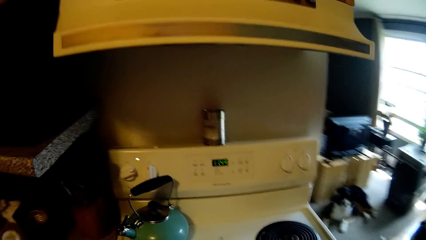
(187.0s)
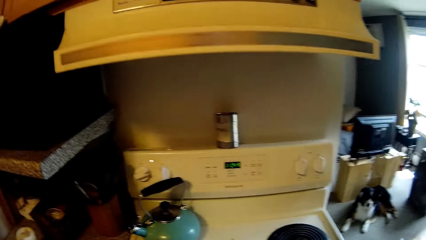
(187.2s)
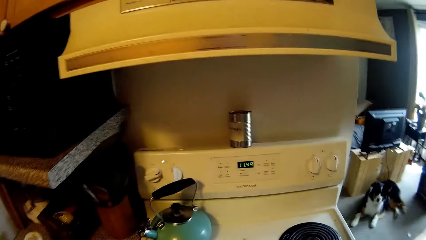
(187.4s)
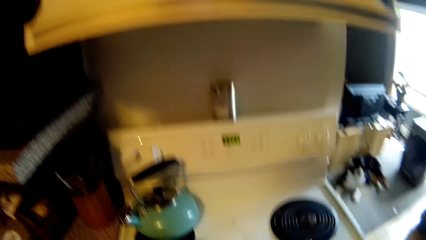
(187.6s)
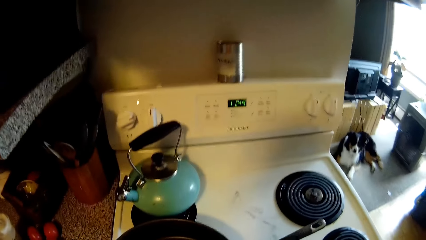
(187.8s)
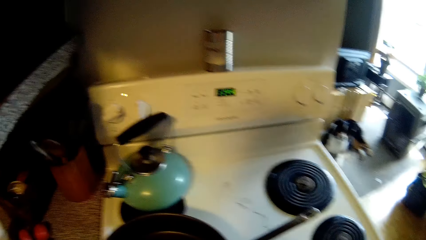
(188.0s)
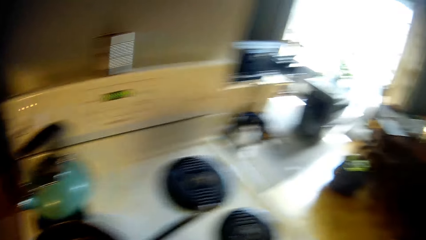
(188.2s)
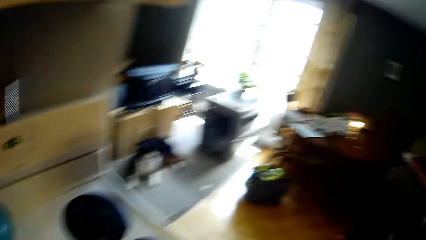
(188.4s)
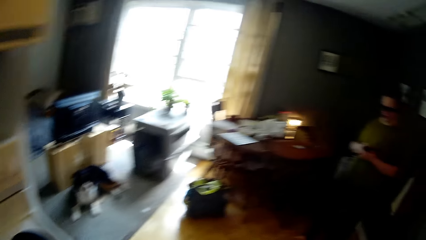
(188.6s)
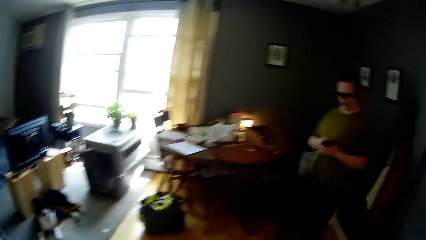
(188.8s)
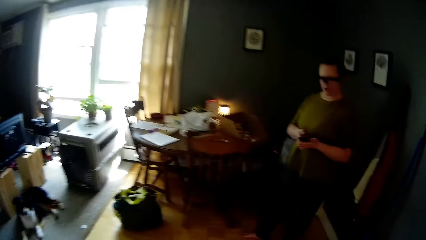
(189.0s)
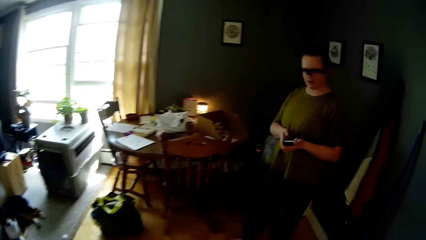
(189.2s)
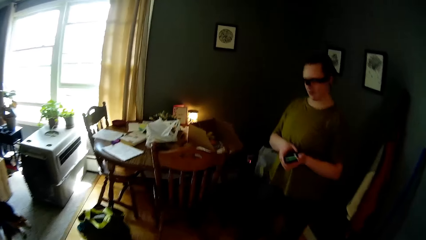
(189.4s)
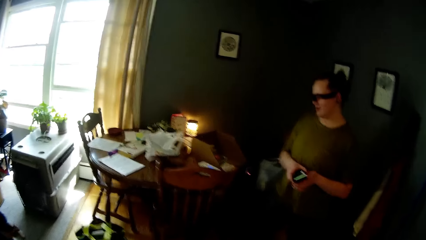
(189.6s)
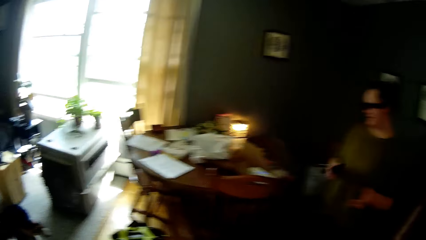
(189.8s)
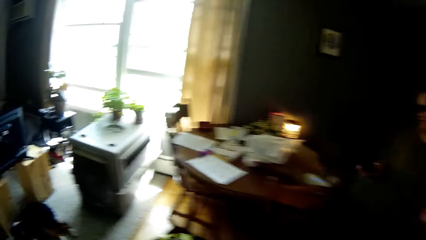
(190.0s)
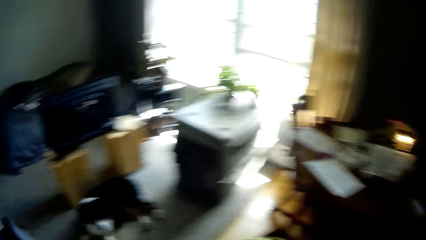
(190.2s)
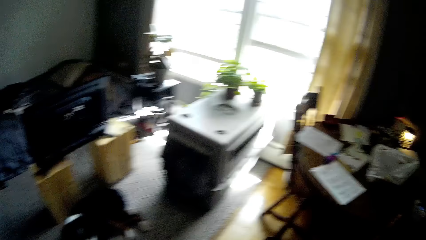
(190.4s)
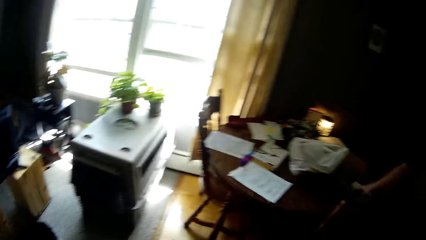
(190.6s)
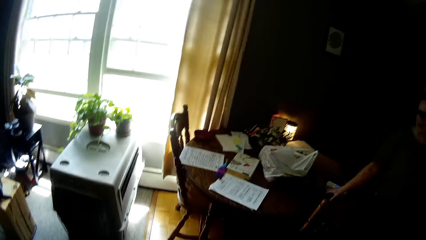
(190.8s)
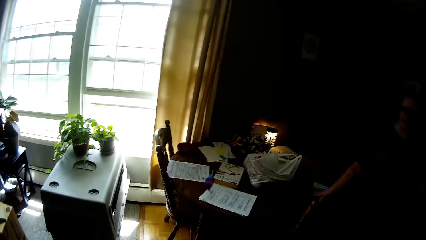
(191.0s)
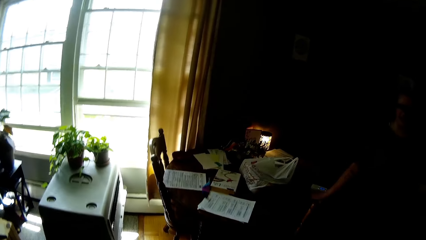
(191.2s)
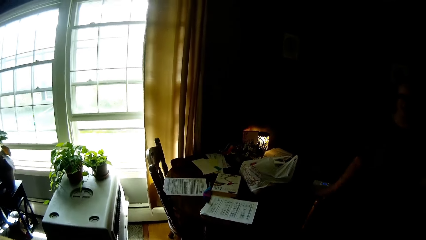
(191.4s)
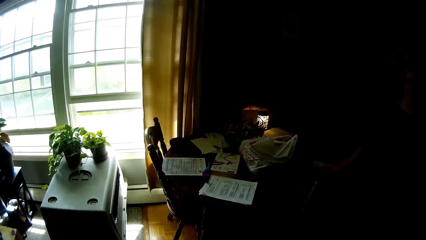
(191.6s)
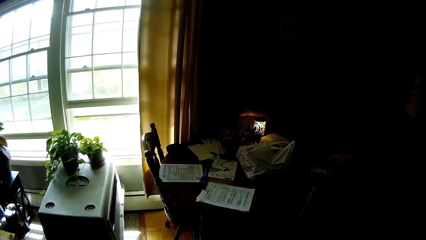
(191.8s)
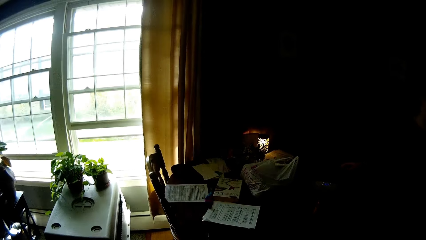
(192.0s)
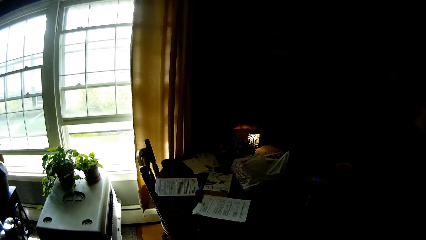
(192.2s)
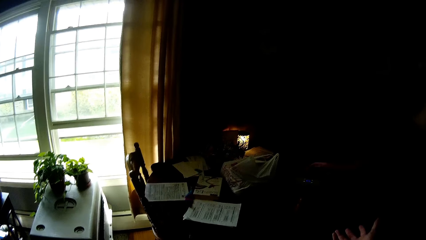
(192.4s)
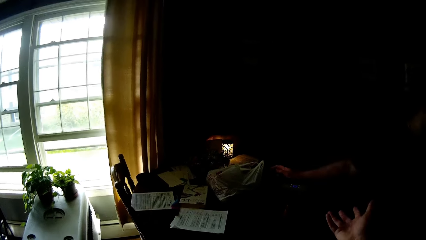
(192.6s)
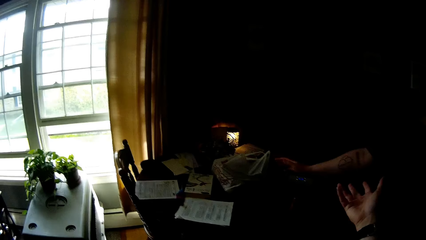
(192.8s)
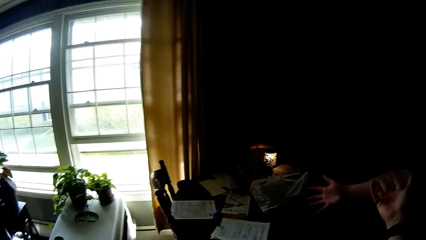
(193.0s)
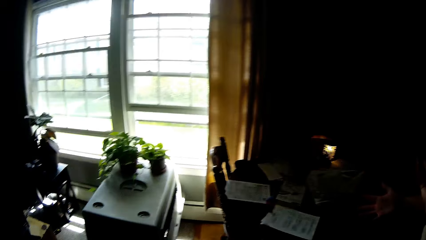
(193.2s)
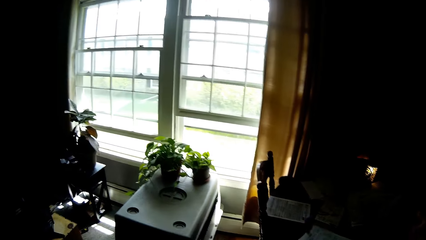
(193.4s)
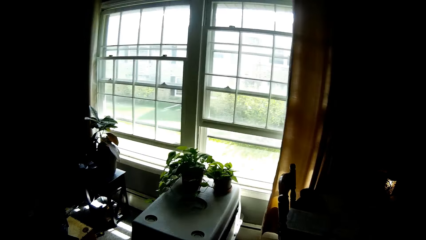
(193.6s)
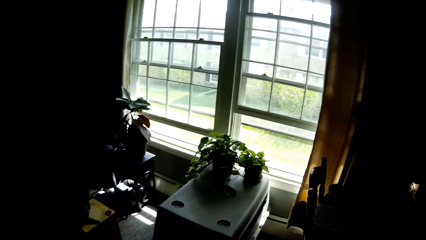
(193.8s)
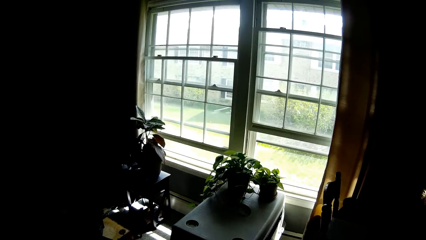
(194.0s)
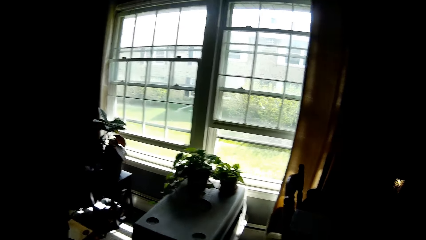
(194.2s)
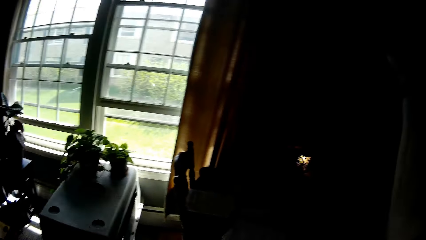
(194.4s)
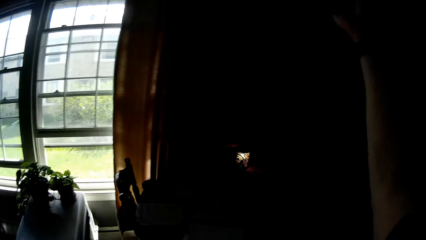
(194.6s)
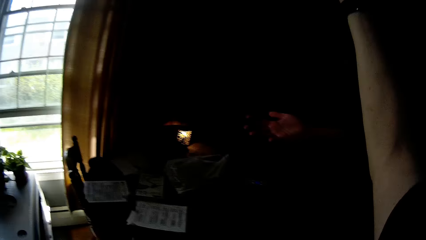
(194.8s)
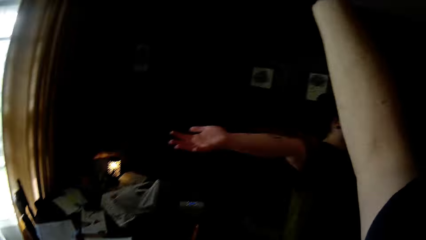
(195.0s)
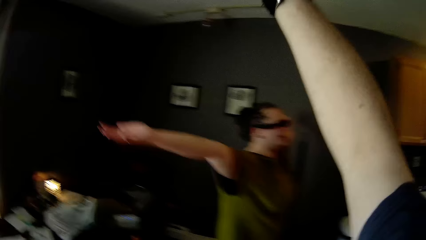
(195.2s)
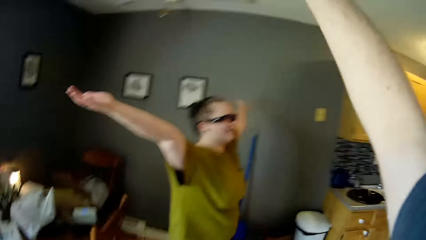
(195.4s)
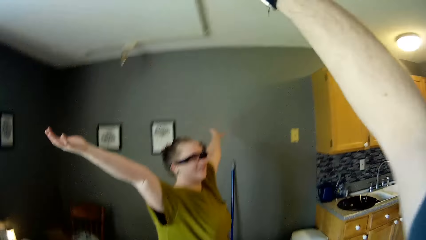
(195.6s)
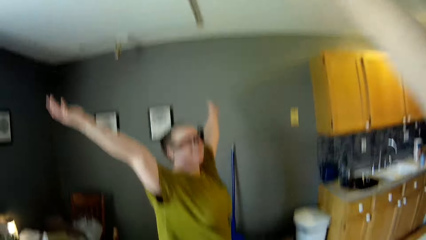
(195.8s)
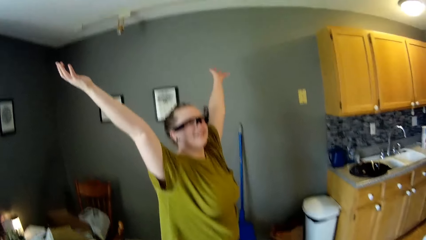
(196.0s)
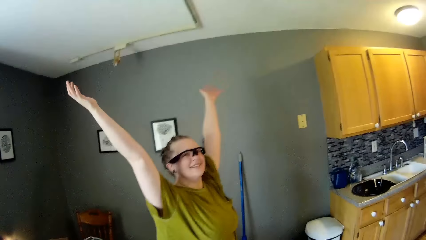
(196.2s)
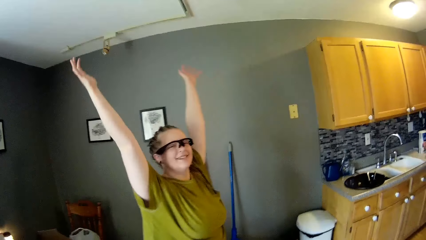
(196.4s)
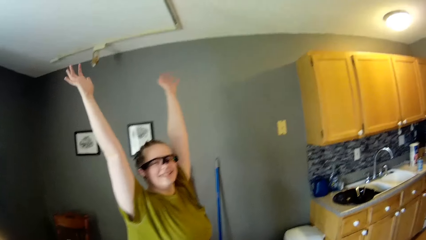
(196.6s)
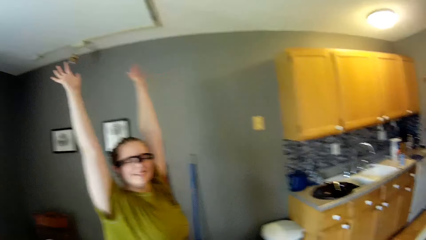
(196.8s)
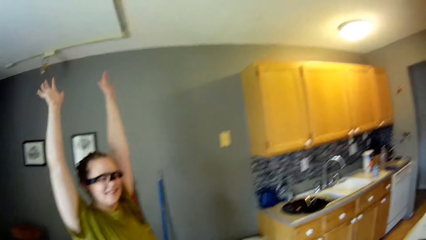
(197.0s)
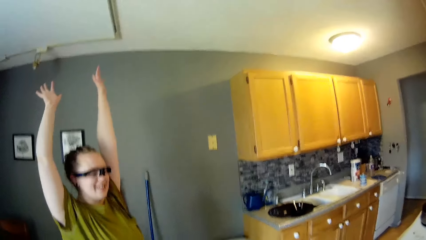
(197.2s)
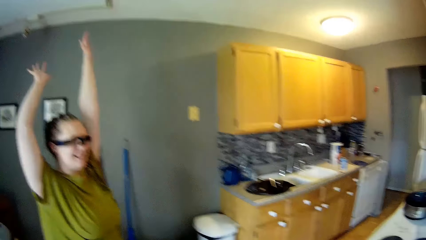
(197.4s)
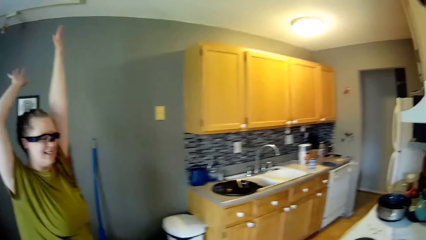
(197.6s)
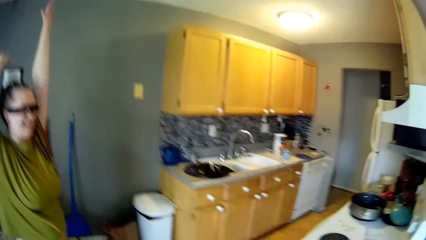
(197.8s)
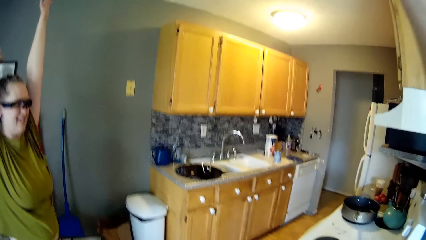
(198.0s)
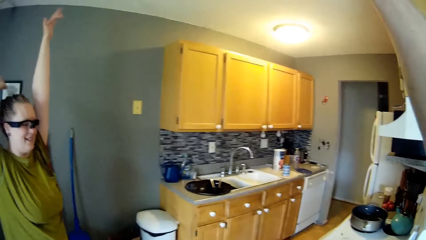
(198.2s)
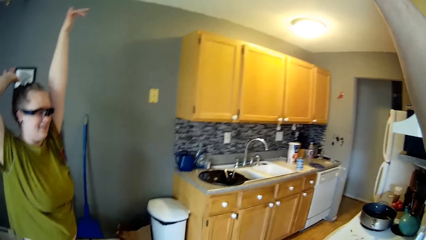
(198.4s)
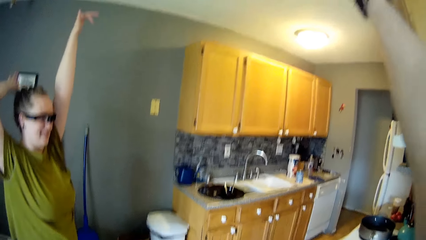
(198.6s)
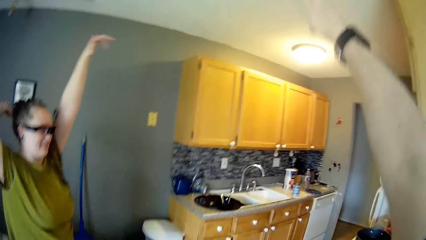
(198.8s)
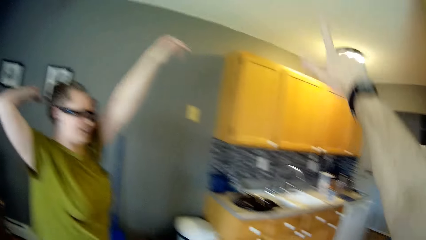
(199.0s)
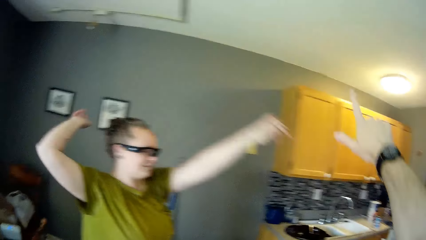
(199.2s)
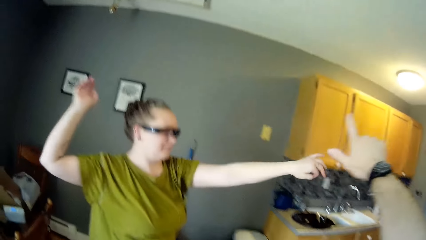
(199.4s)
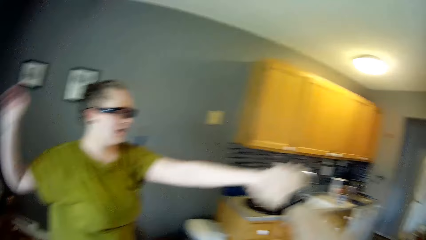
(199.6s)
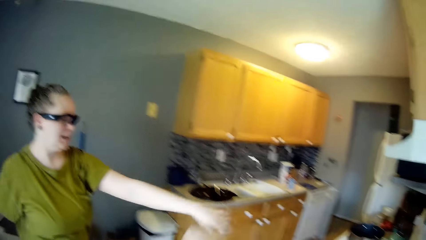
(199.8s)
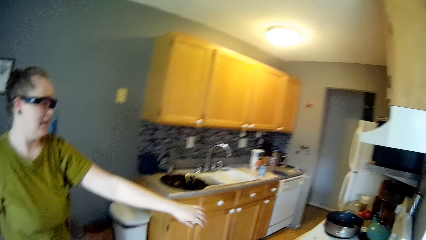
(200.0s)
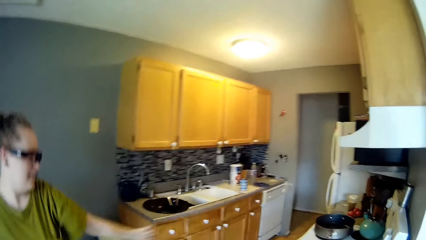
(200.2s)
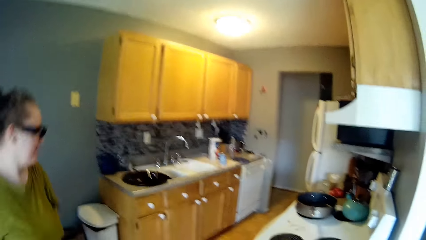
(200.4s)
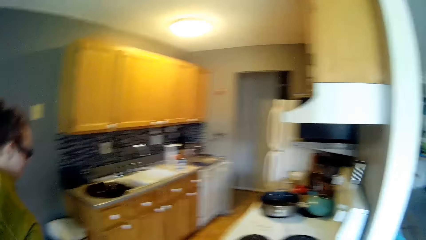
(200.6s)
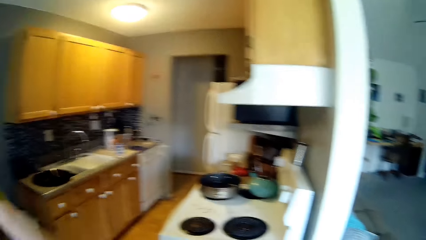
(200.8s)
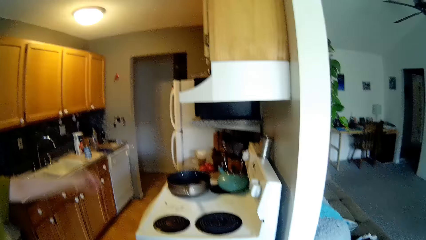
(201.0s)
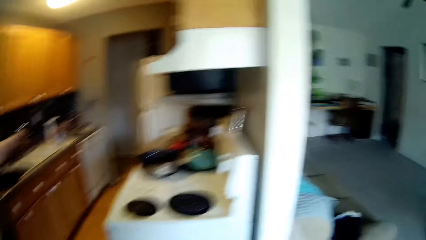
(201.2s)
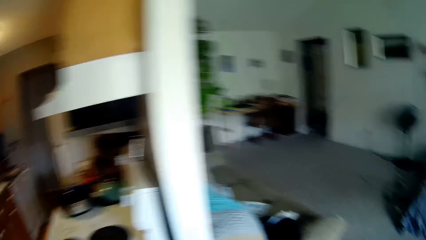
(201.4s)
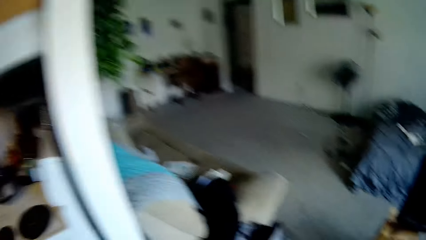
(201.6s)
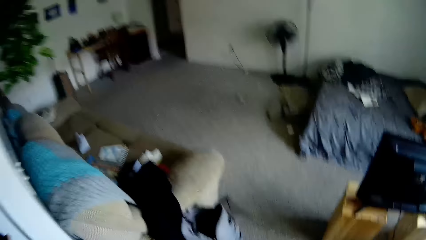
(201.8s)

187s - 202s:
The woman drops the cellphone on the table with her right hand. The camera wearer walks around. The woman dances to a song. The camera wearer stretches the left hand. The woman stretches the hands and turns around.
